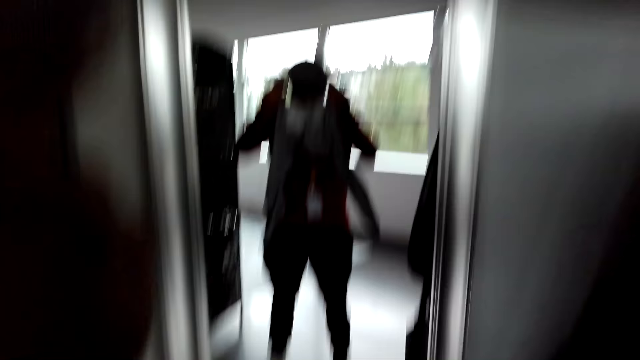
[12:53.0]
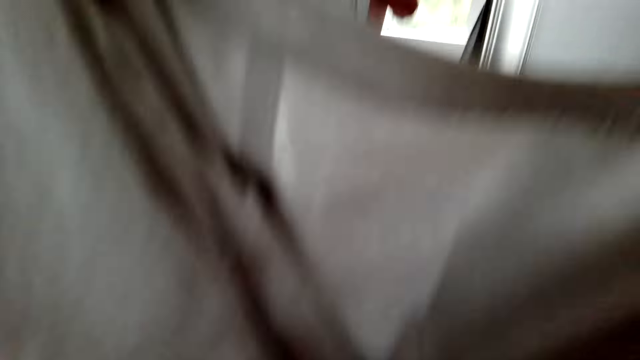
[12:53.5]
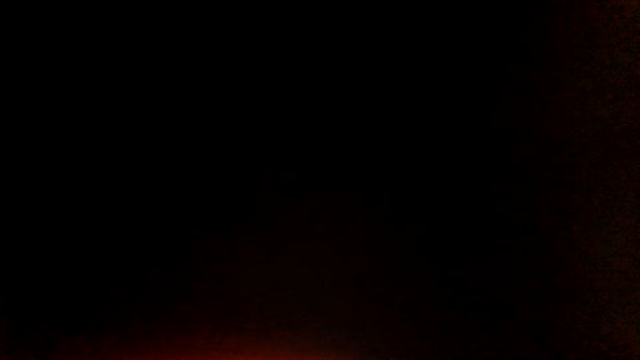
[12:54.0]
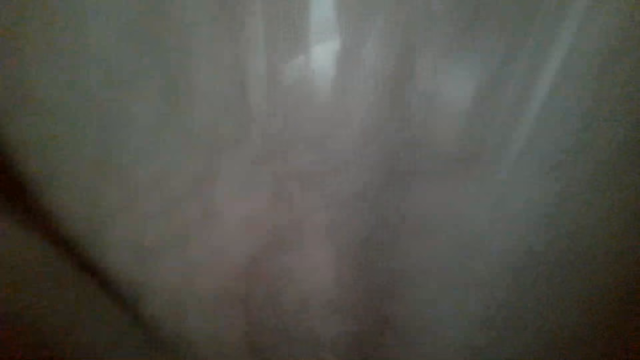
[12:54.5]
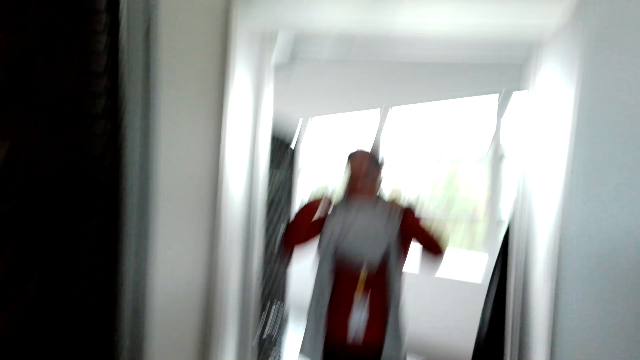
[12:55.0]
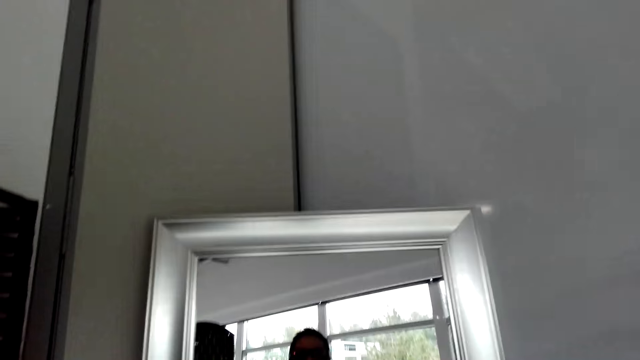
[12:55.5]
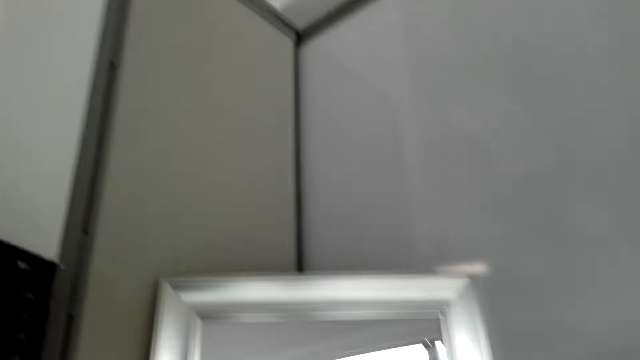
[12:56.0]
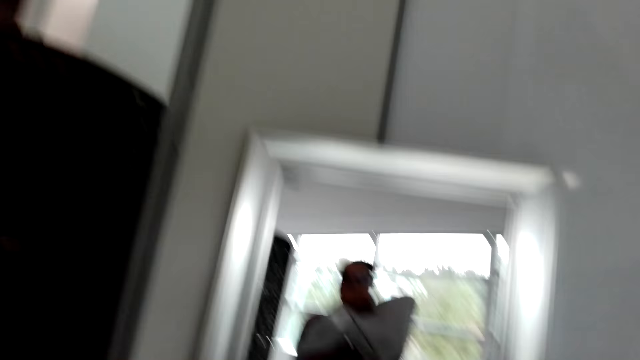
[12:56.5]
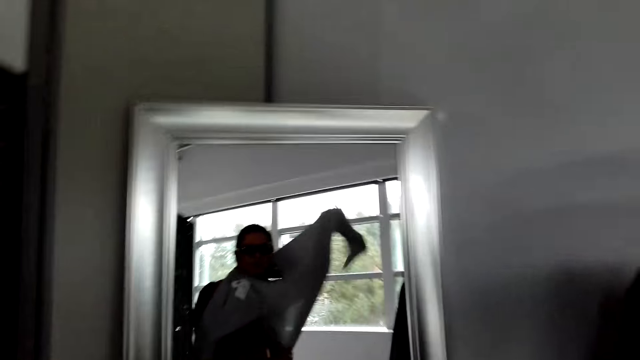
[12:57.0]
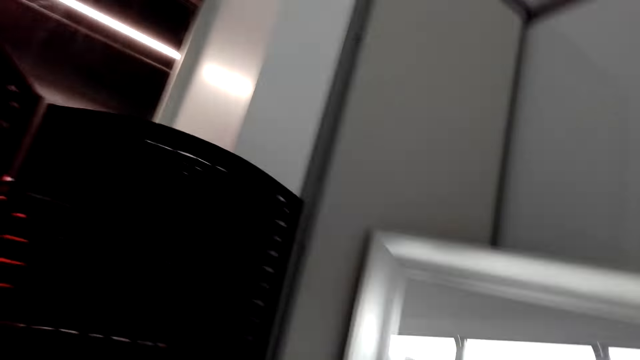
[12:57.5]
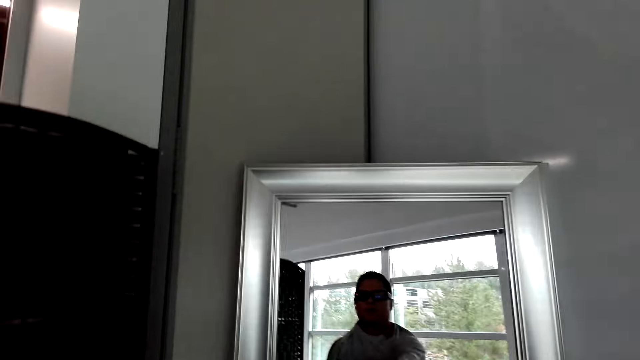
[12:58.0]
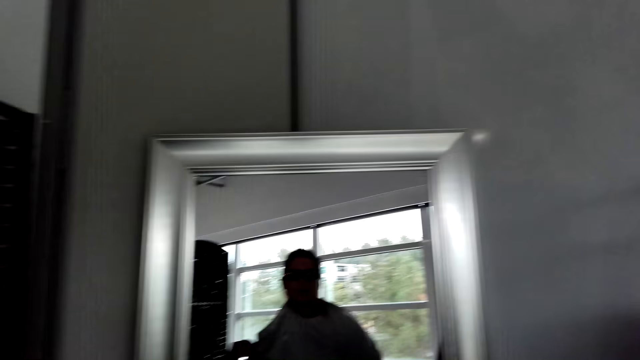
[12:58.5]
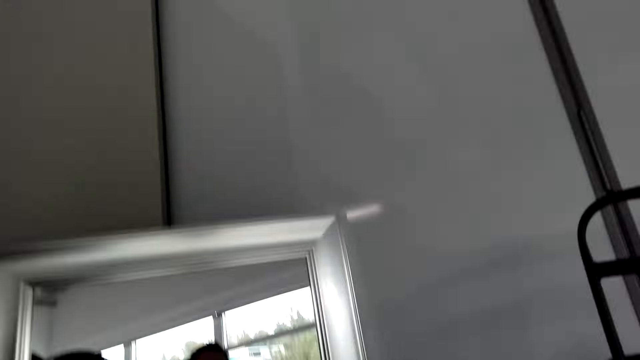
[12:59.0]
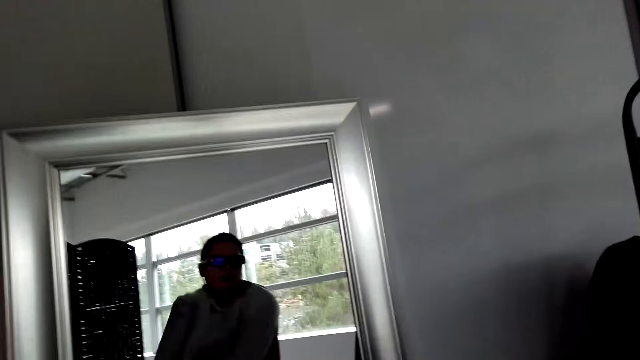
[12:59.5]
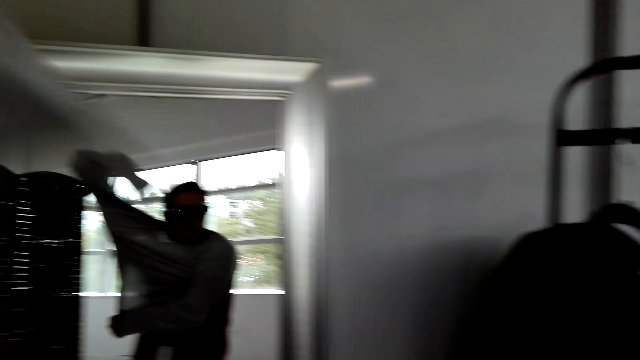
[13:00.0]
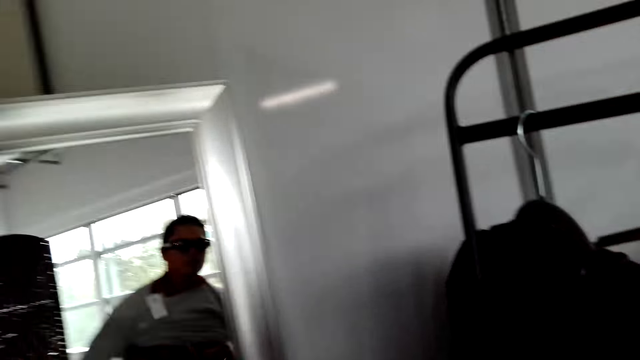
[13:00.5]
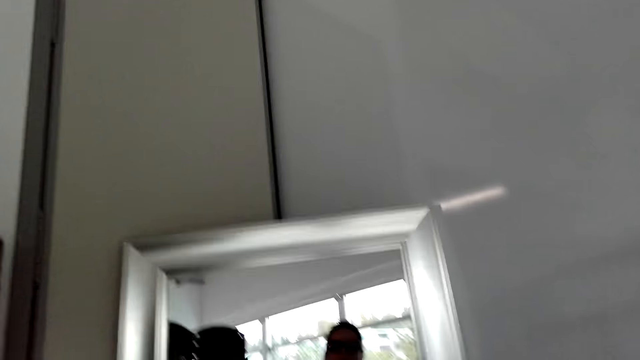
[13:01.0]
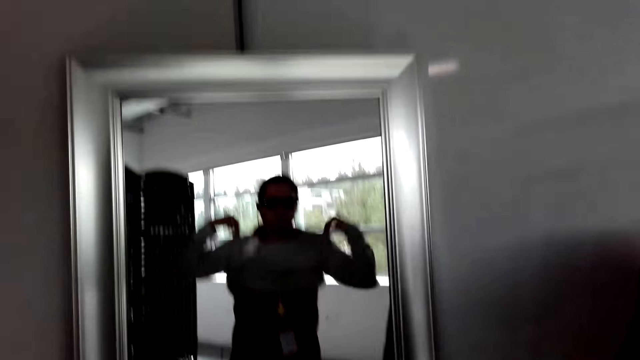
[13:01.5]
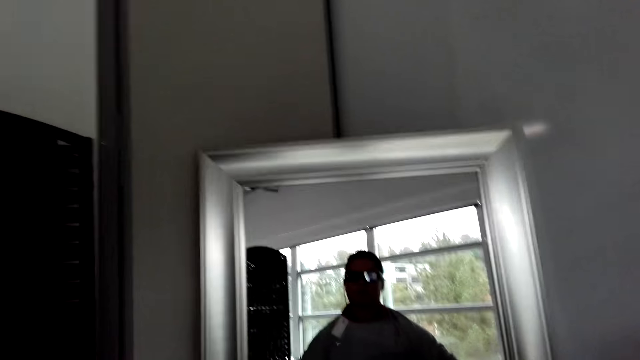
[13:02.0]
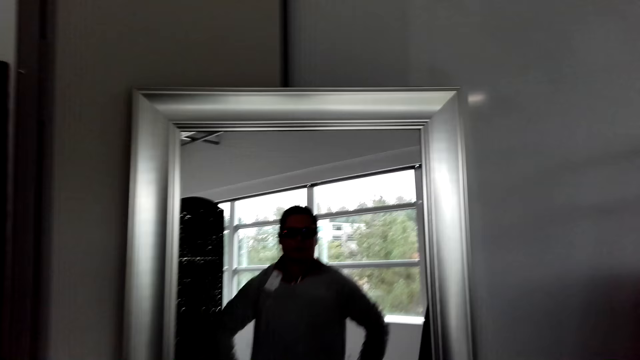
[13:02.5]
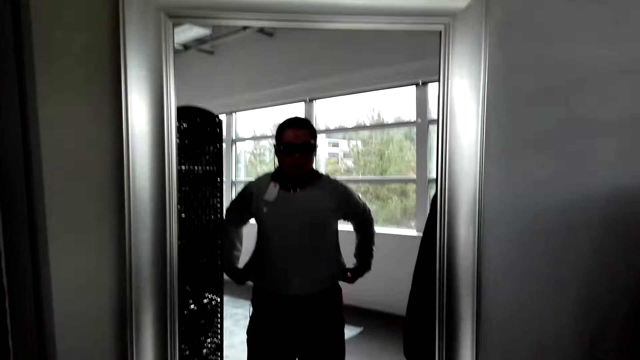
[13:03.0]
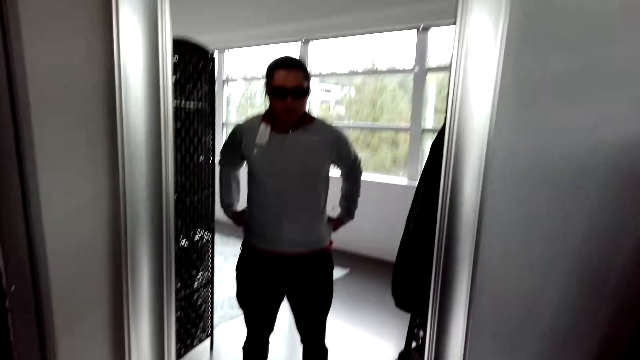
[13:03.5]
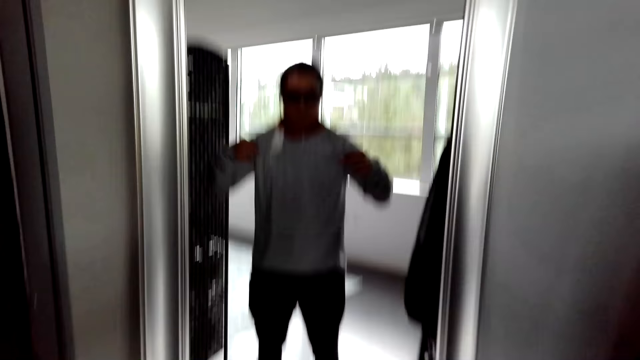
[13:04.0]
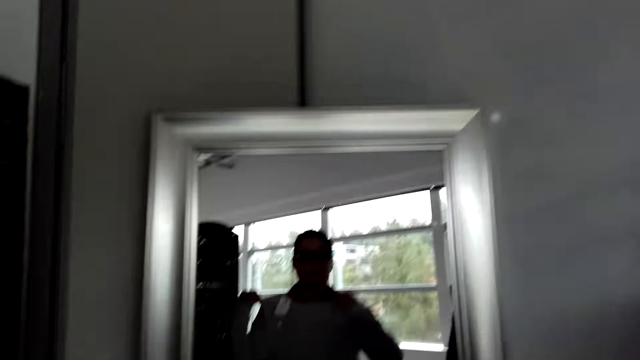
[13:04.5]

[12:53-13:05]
The camera wearer puts on a T-shirt.

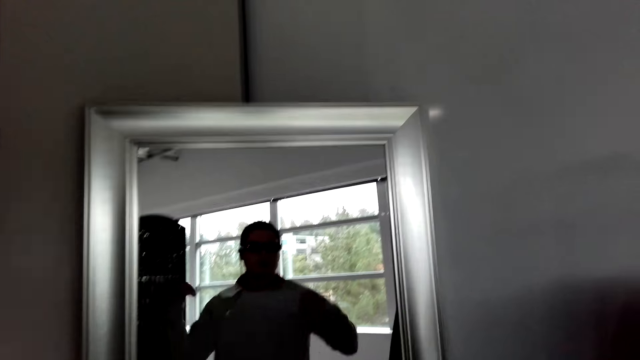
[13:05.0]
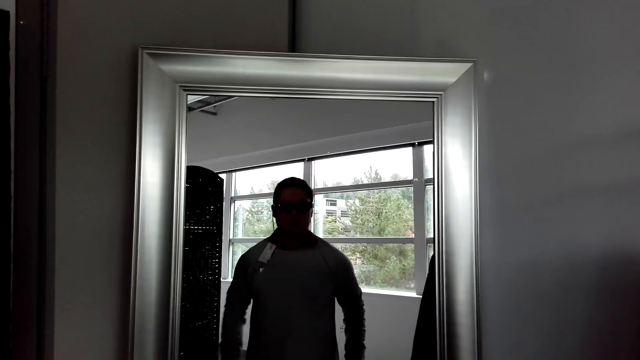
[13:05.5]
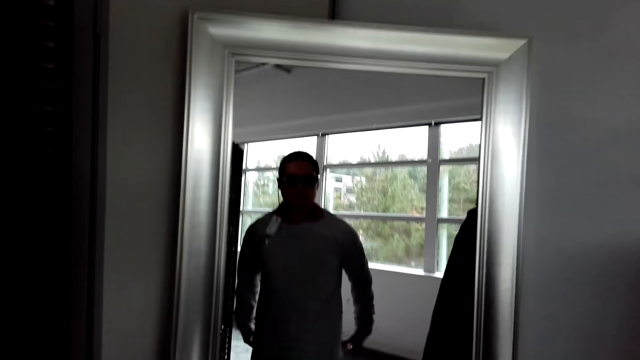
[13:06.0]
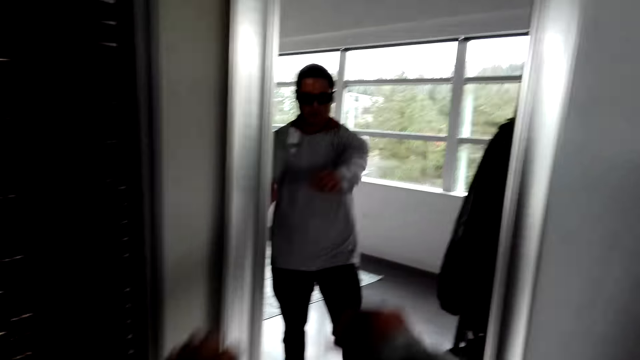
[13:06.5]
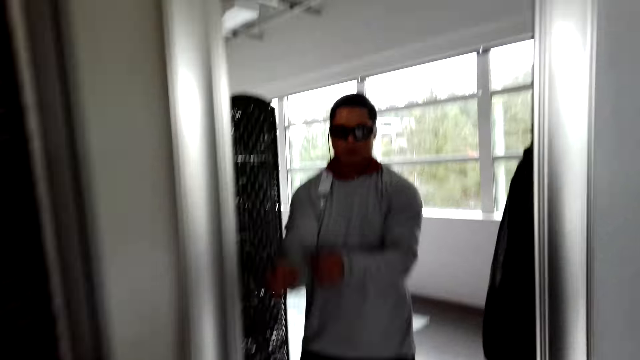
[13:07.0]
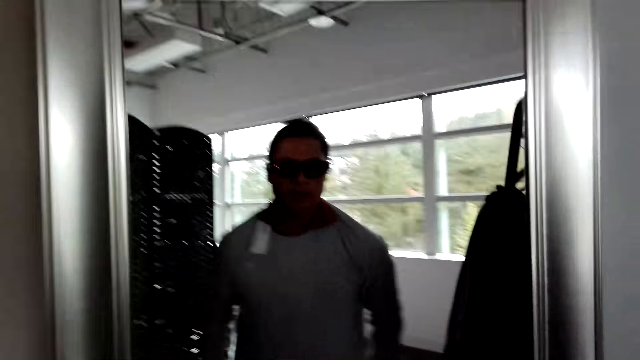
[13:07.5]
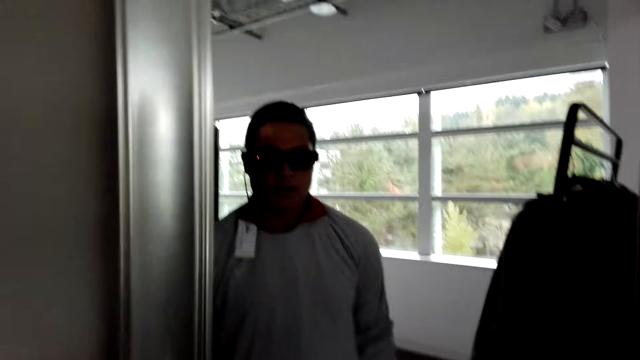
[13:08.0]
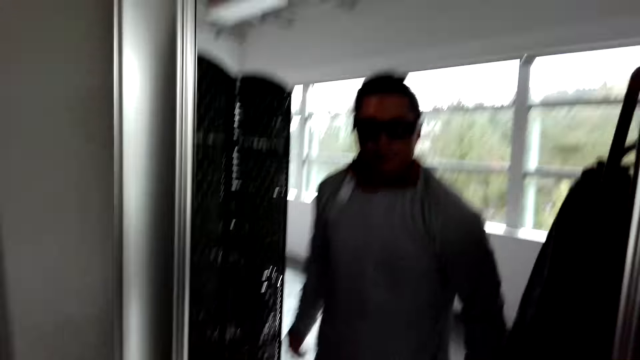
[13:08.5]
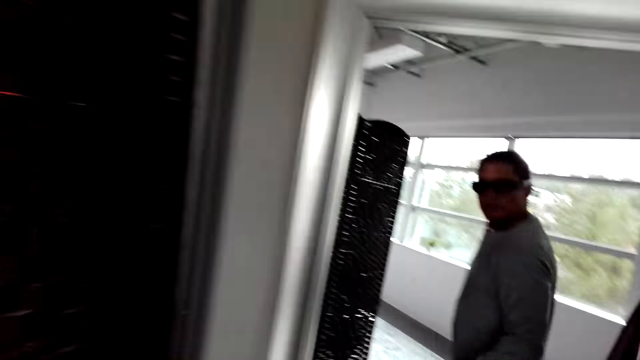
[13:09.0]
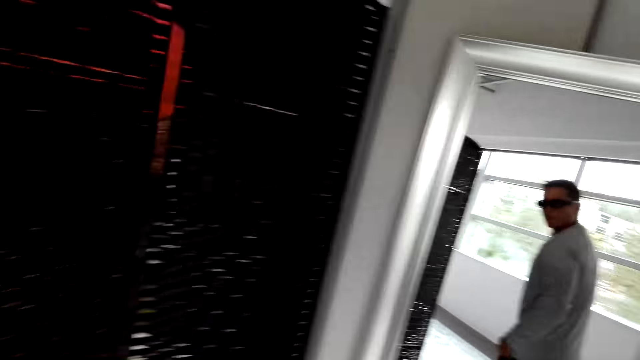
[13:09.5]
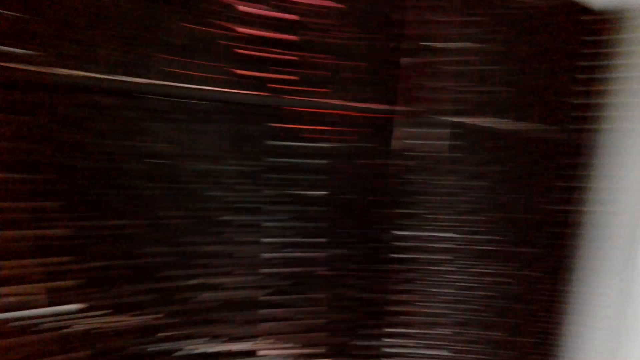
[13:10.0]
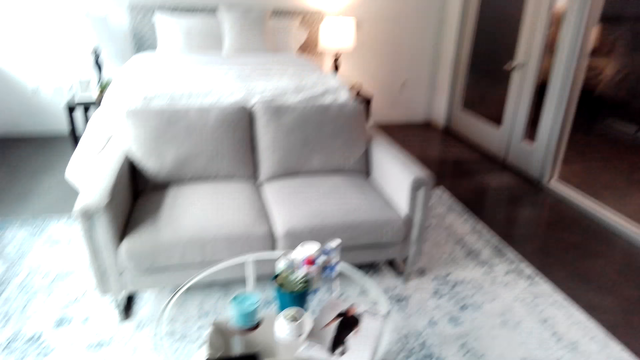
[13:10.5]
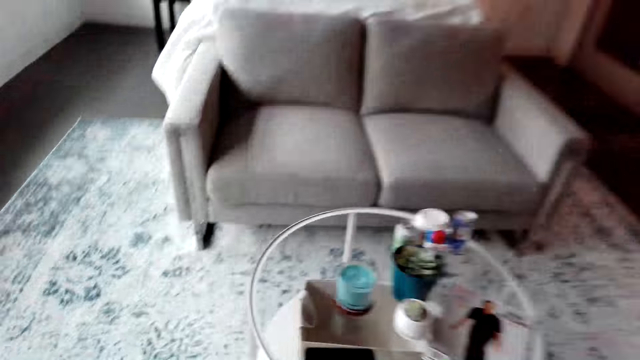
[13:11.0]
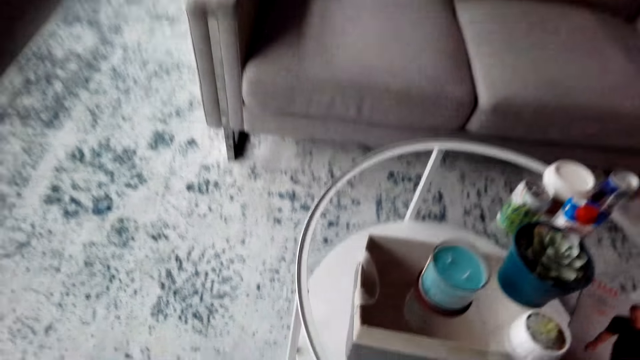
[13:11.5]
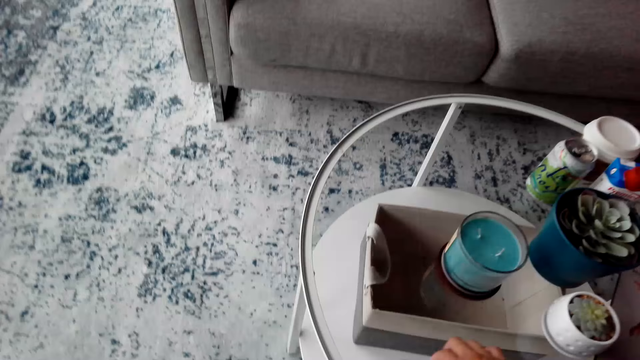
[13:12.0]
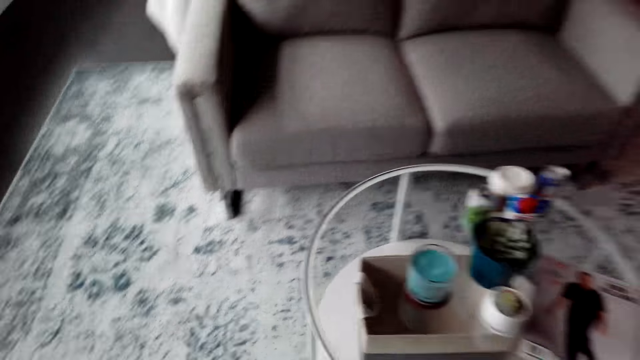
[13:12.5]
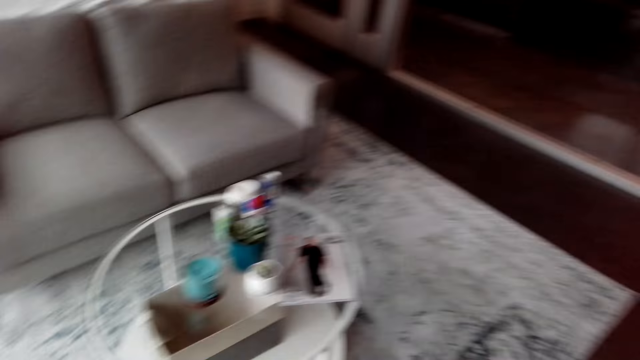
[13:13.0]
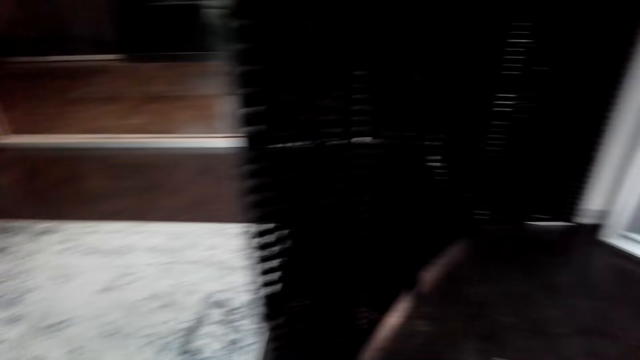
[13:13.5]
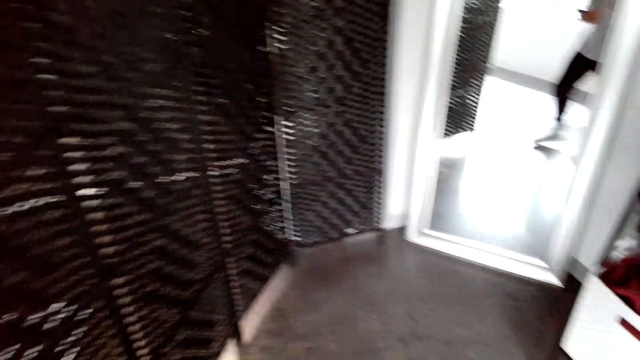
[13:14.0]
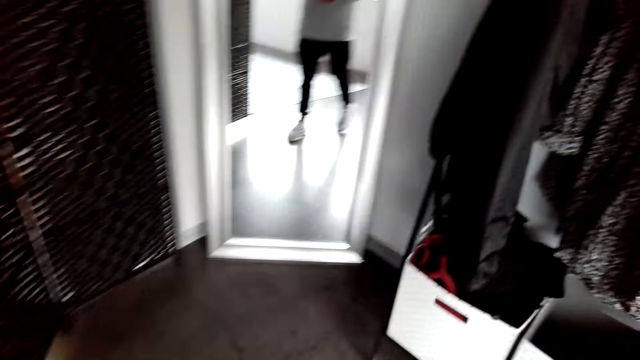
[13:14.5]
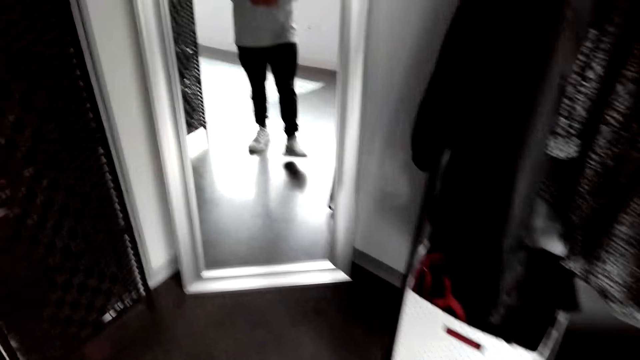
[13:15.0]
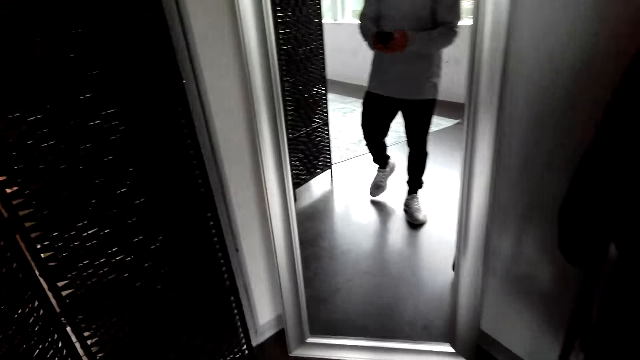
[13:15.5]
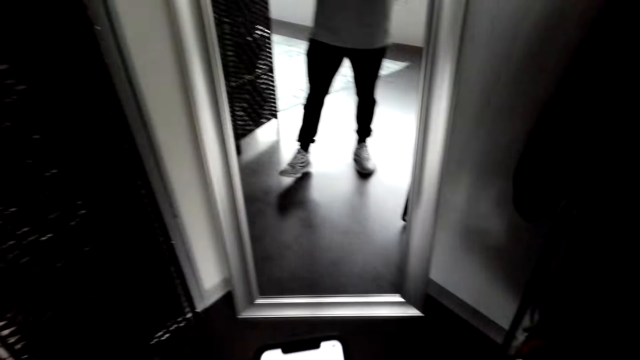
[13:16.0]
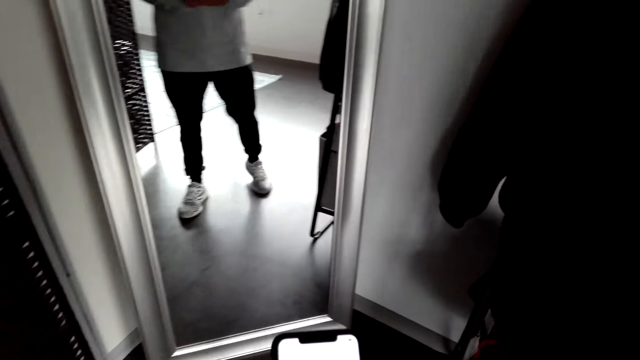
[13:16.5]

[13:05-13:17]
The camera wearer moves near the mirror. They turn around the room. They pick up a phone from the table. They turn around the room. They walk around the room.
